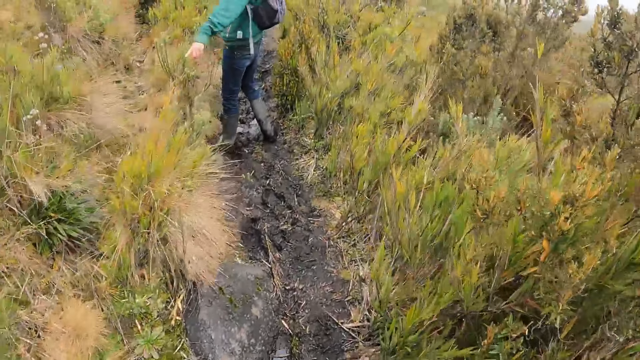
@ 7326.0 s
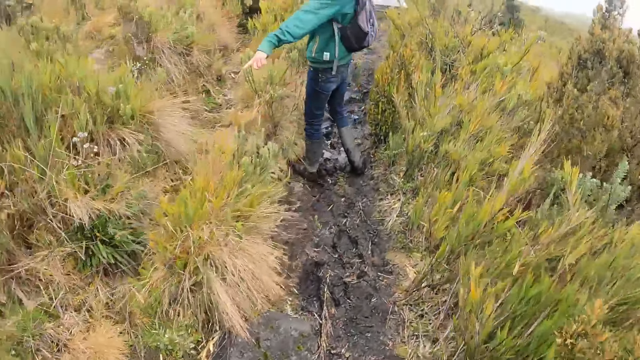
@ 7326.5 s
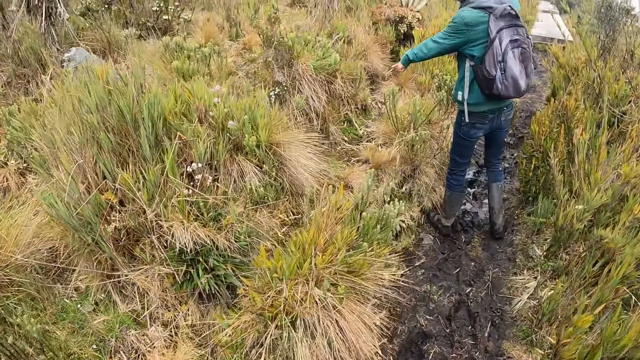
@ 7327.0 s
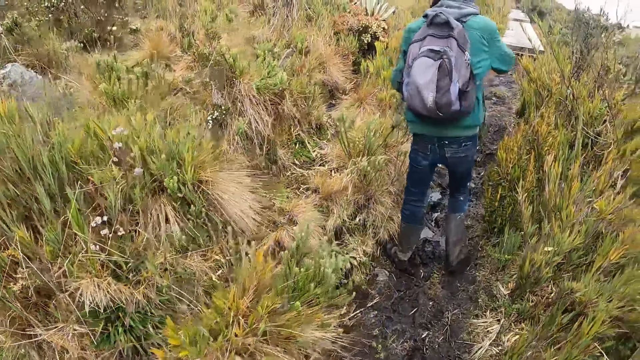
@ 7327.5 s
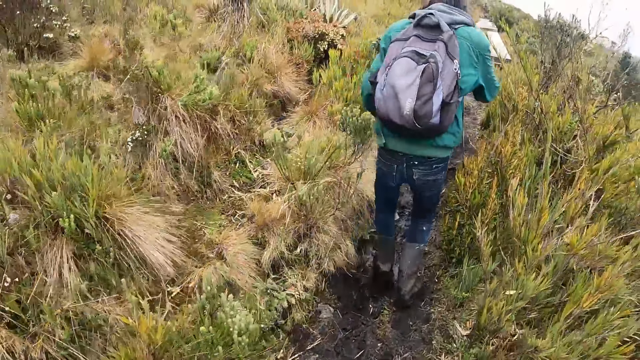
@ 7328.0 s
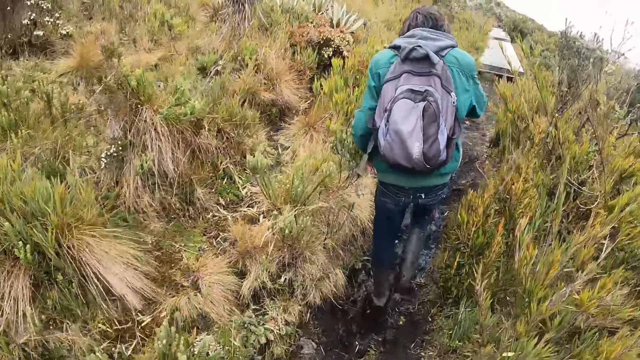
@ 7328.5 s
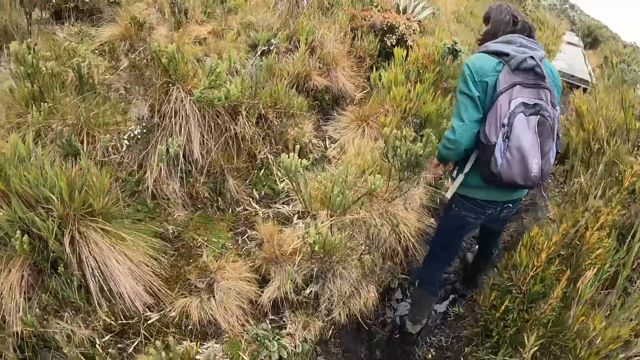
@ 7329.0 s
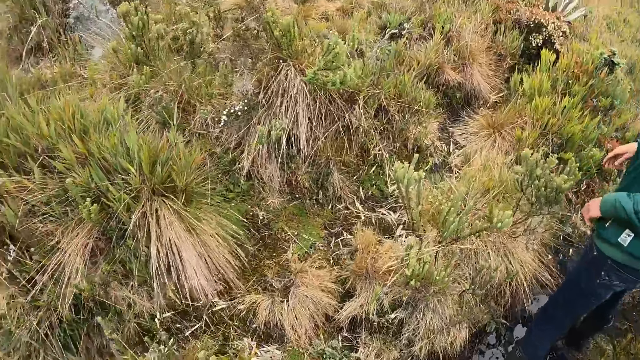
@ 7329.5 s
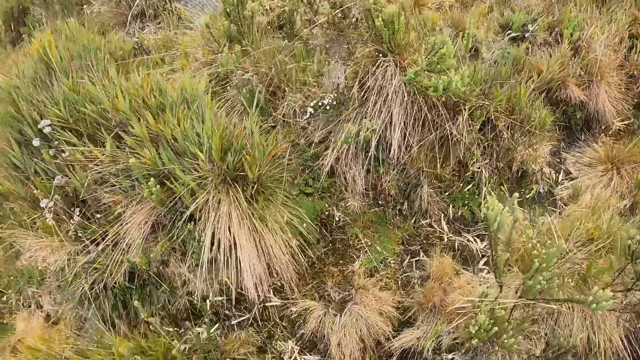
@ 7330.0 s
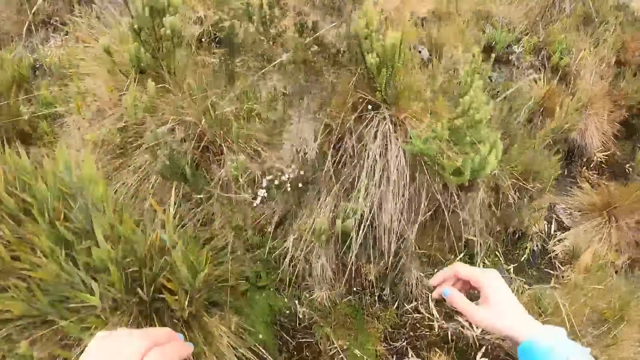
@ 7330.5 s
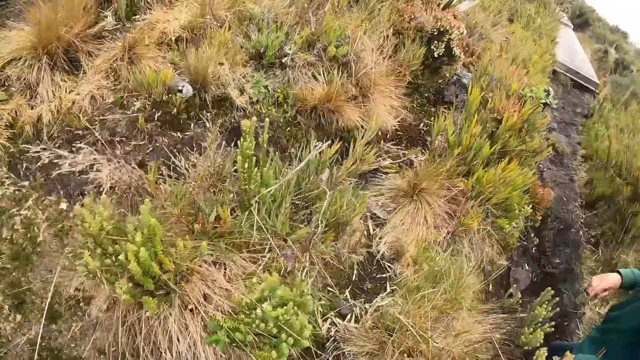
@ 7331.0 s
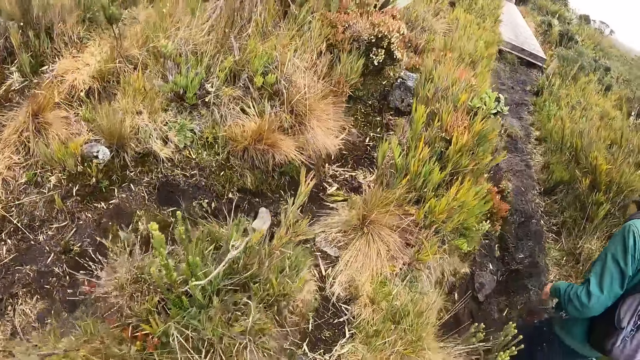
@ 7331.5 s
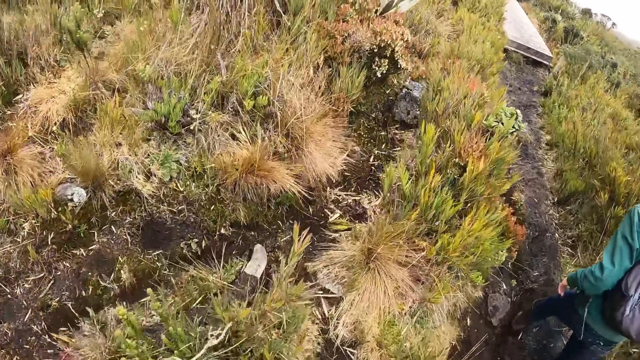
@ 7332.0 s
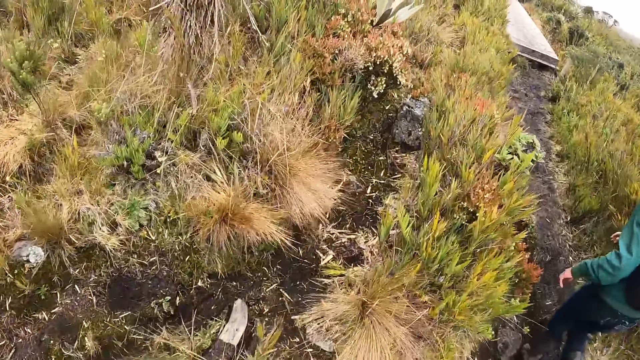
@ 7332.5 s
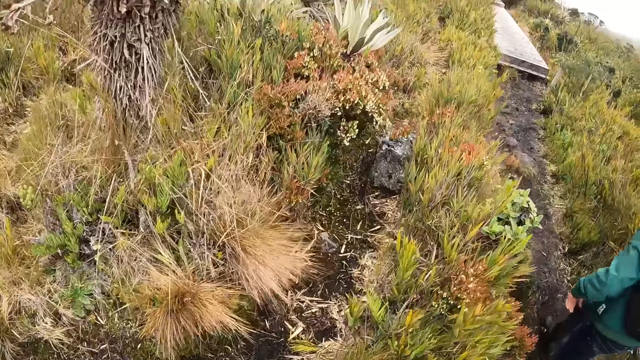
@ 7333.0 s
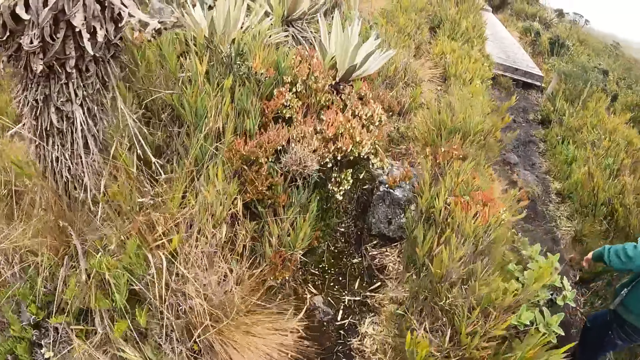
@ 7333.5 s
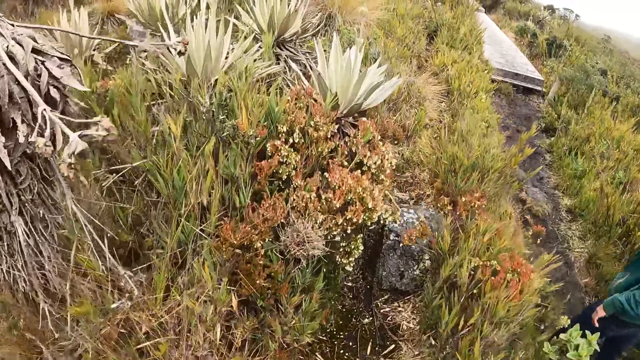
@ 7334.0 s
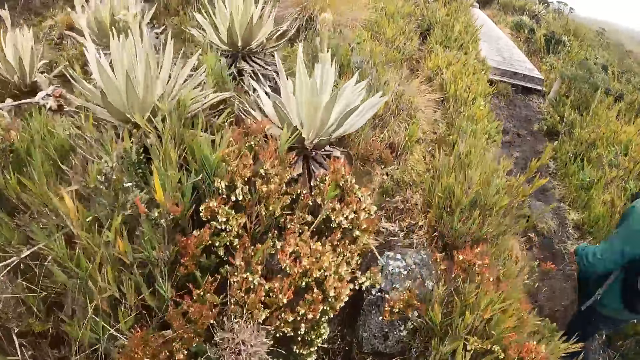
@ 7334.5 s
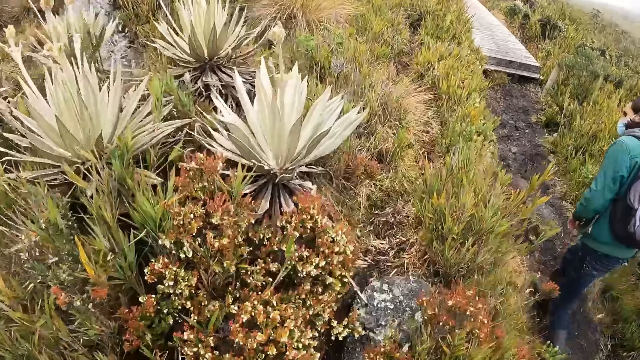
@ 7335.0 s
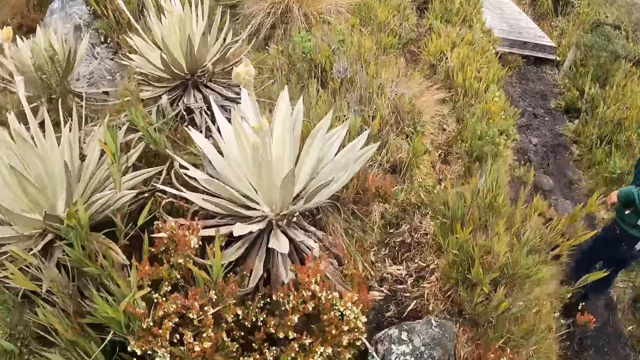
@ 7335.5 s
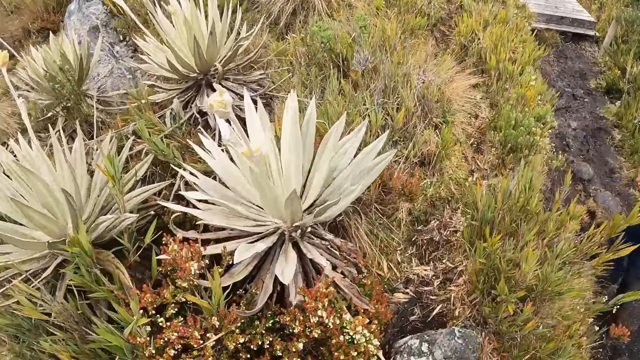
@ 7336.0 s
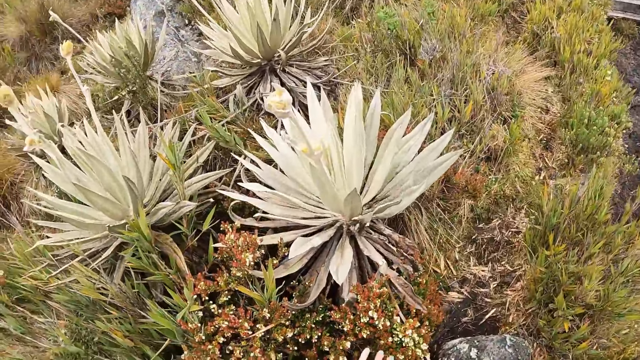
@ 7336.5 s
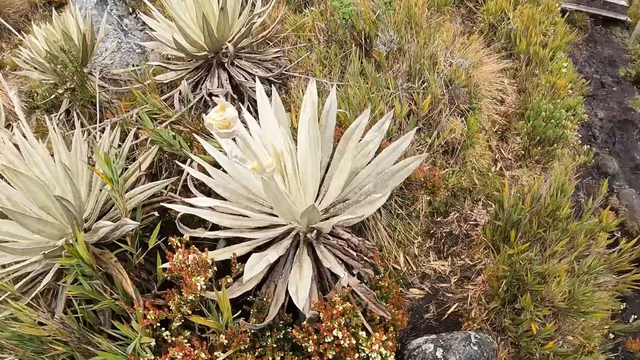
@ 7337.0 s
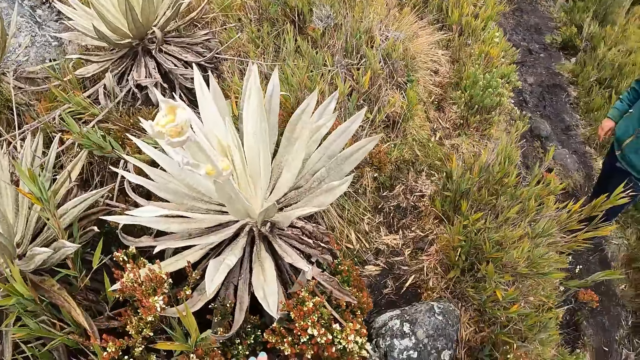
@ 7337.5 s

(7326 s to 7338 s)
The camera wearer talks to a man. They interact with the man.

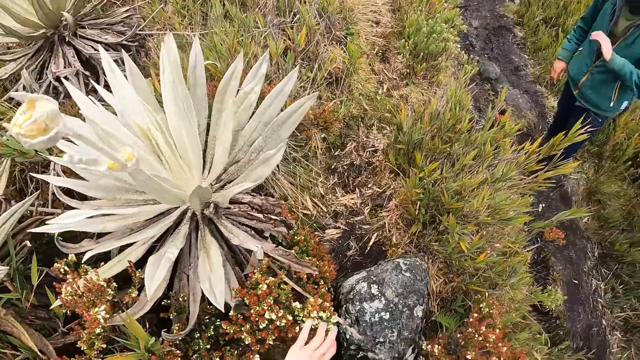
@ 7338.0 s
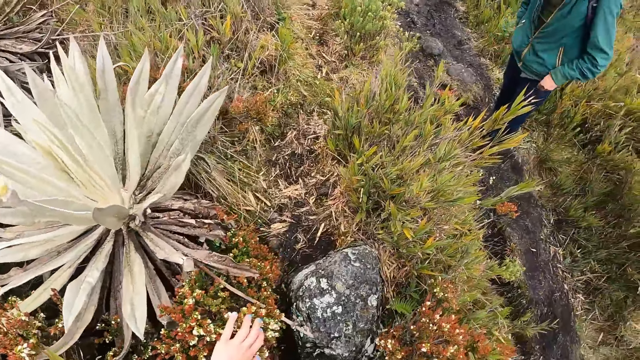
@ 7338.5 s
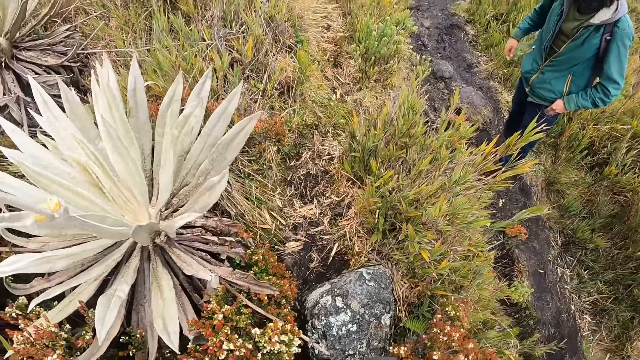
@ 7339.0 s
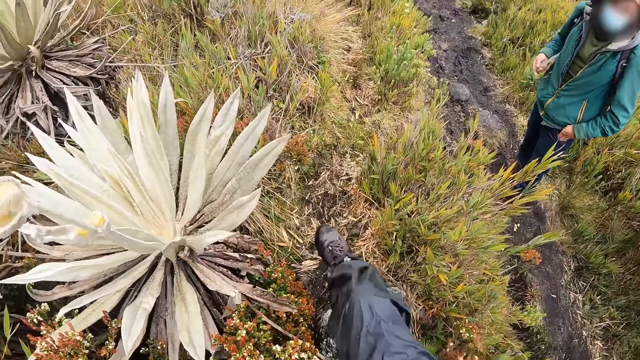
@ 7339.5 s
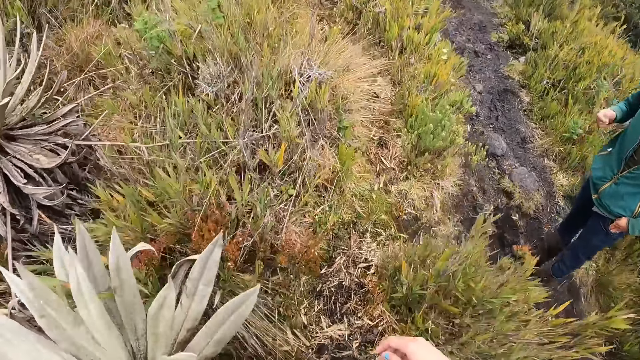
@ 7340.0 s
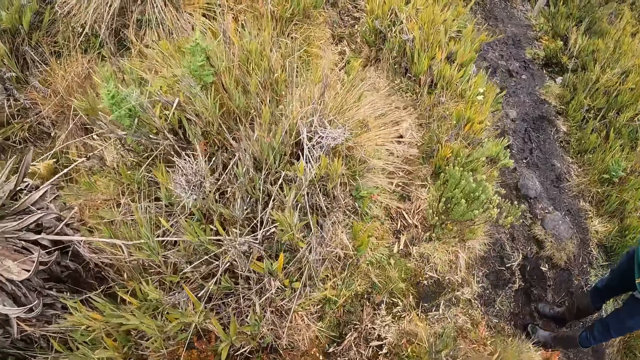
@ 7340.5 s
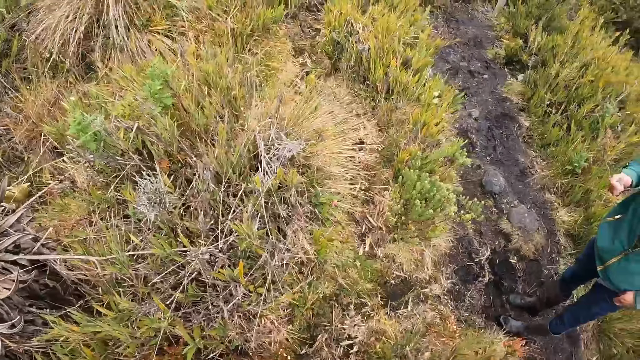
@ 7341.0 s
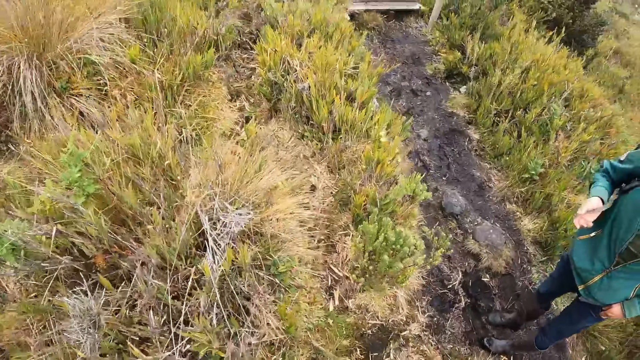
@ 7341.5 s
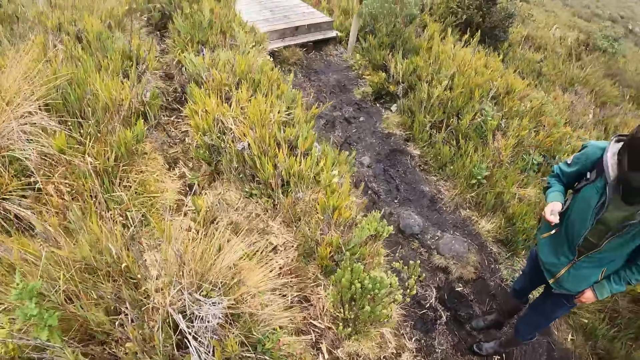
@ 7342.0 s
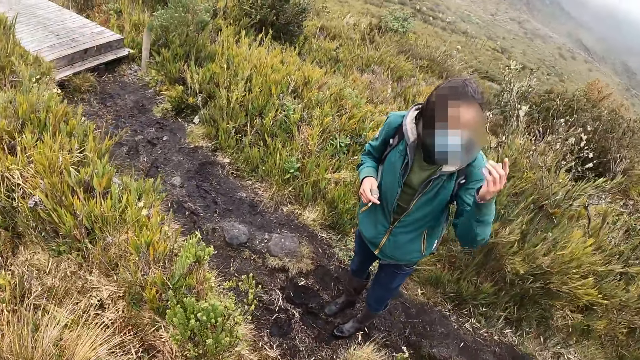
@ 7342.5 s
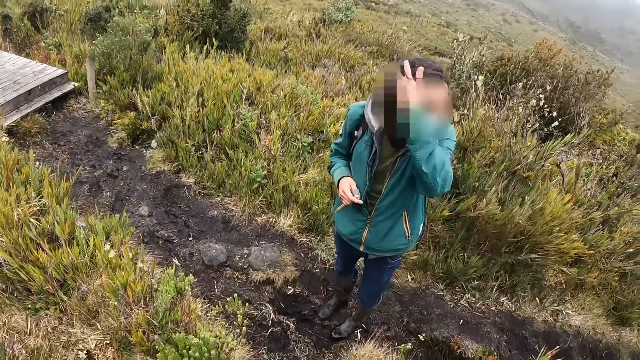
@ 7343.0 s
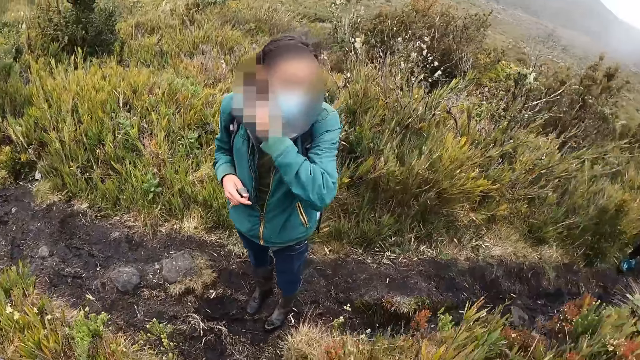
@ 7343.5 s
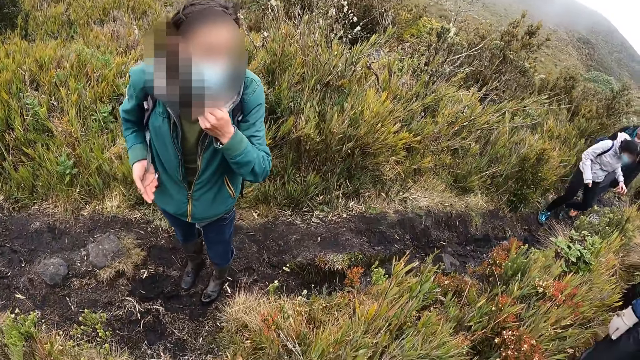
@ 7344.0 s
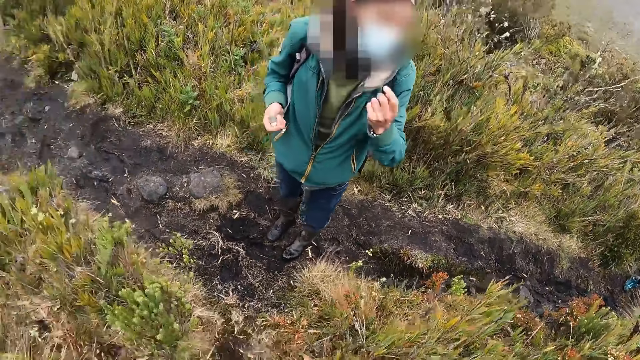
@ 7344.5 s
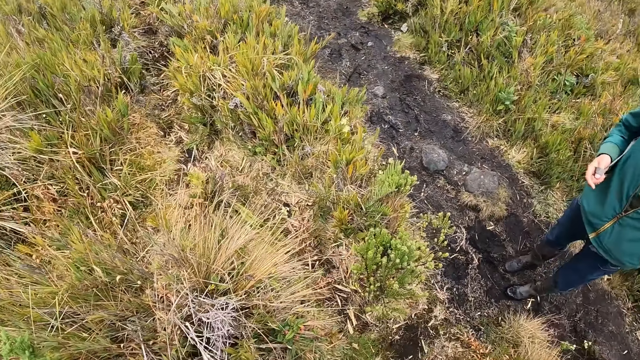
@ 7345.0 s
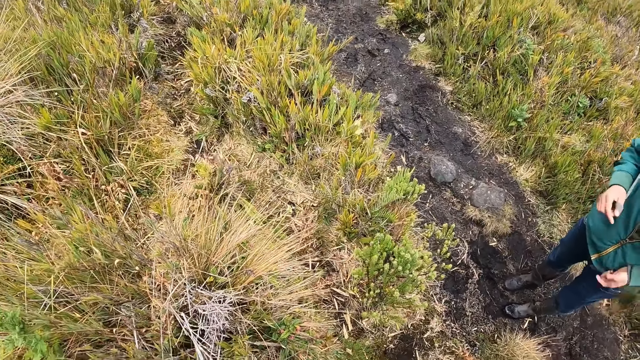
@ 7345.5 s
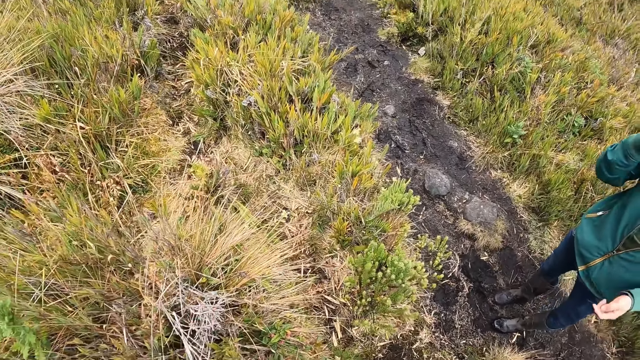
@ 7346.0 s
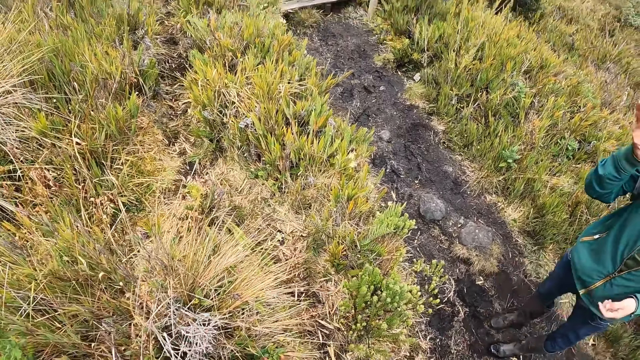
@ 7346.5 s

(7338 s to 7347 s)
The camera wearer adjusts the camera on his head with both hands.
